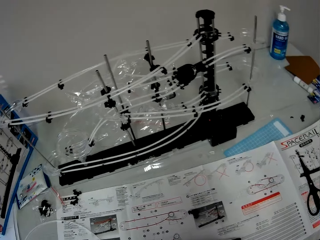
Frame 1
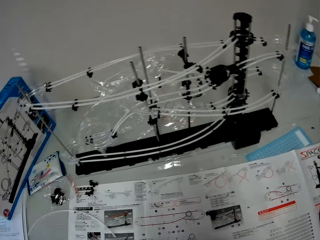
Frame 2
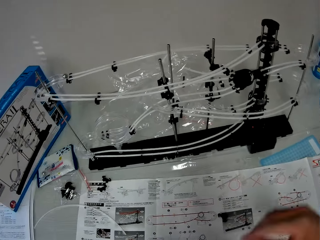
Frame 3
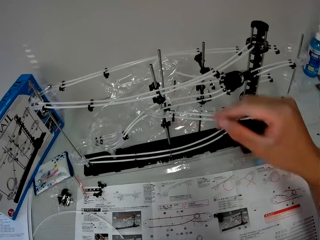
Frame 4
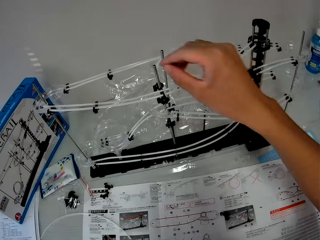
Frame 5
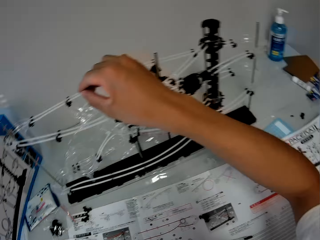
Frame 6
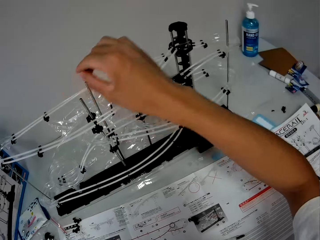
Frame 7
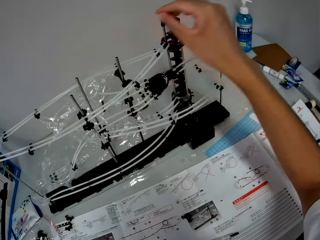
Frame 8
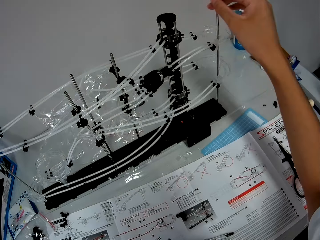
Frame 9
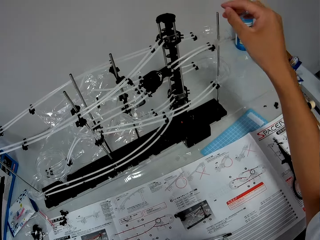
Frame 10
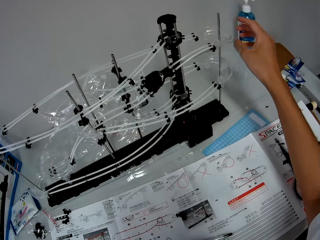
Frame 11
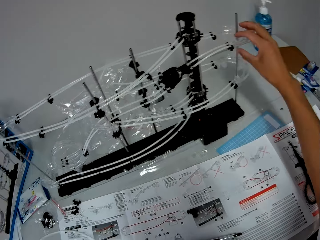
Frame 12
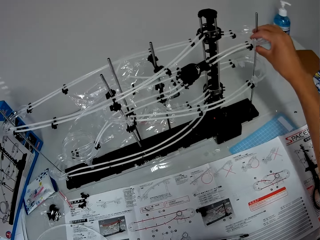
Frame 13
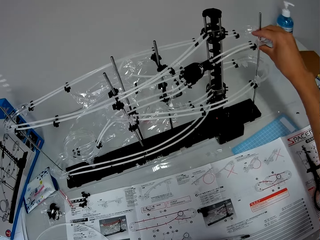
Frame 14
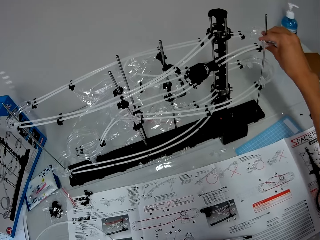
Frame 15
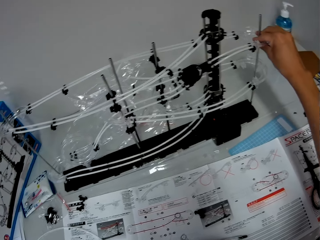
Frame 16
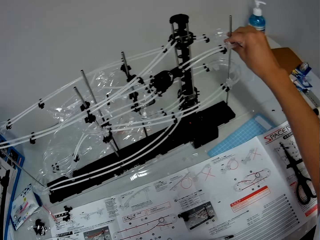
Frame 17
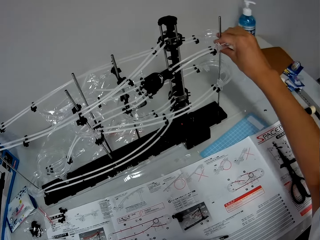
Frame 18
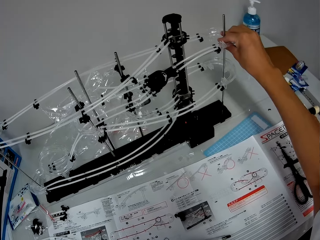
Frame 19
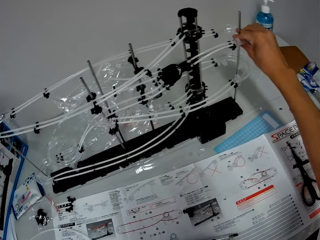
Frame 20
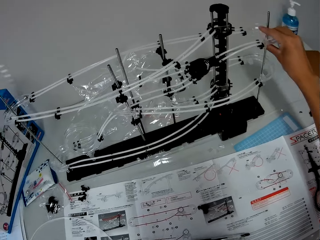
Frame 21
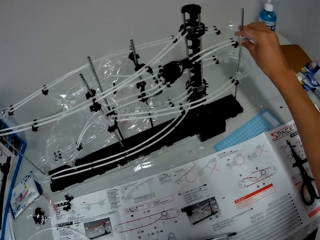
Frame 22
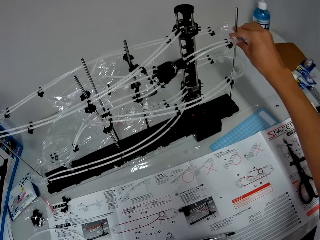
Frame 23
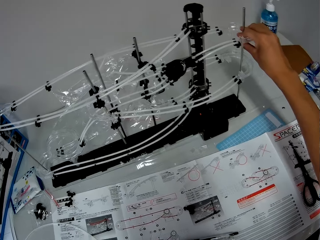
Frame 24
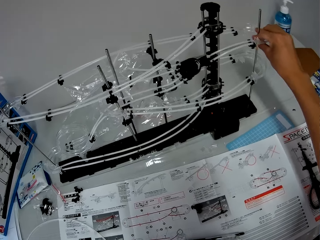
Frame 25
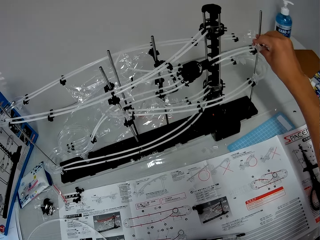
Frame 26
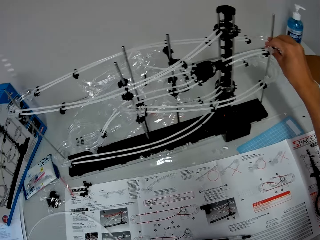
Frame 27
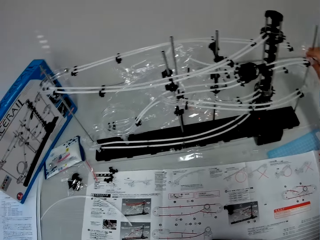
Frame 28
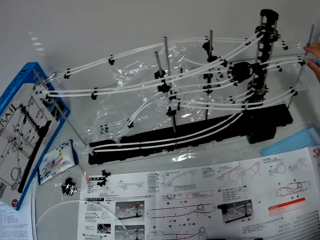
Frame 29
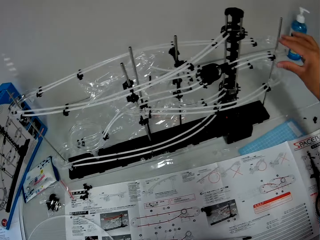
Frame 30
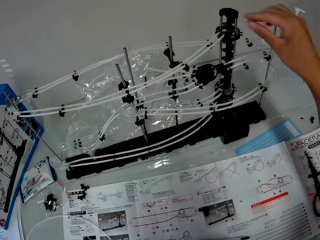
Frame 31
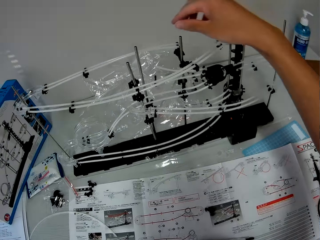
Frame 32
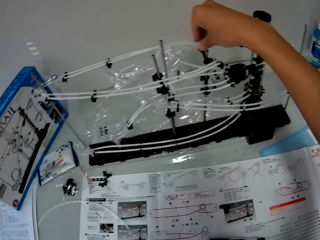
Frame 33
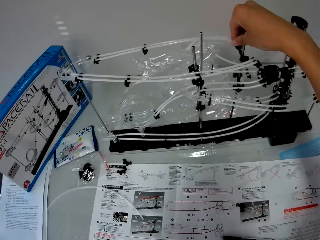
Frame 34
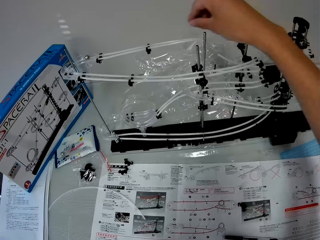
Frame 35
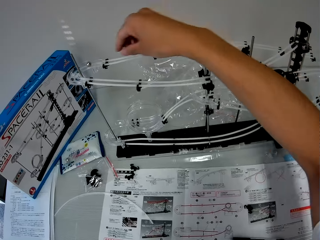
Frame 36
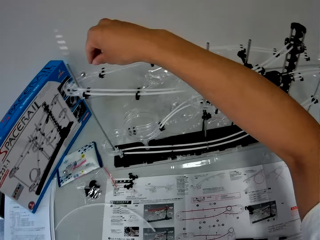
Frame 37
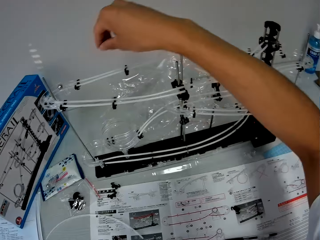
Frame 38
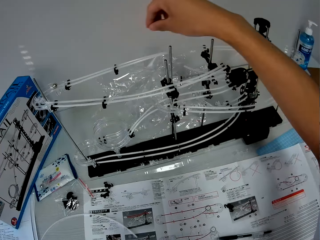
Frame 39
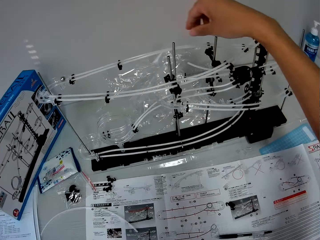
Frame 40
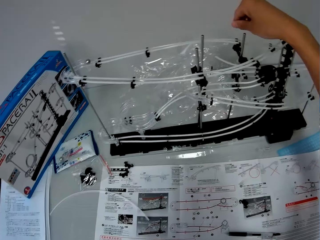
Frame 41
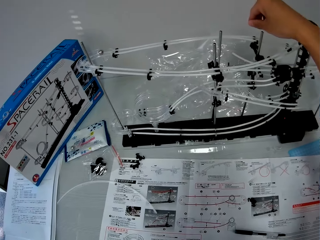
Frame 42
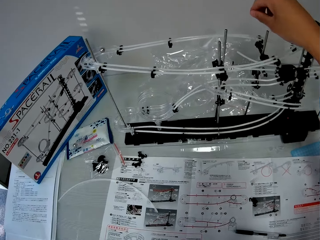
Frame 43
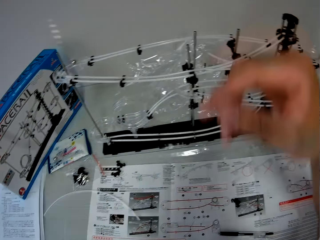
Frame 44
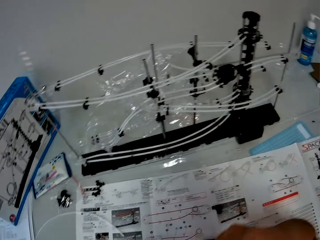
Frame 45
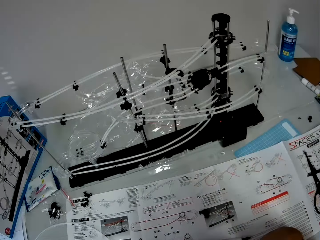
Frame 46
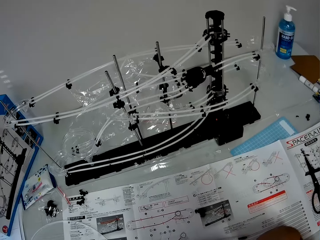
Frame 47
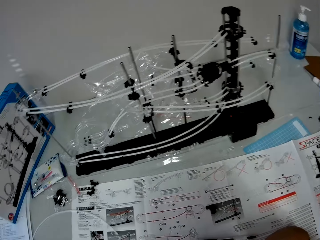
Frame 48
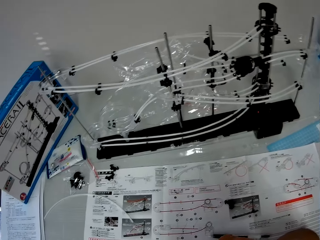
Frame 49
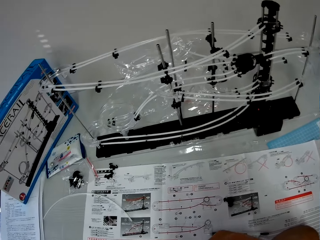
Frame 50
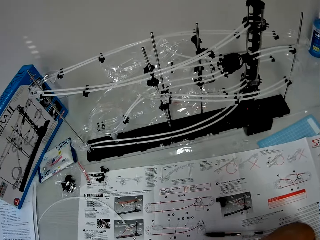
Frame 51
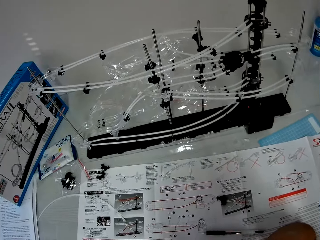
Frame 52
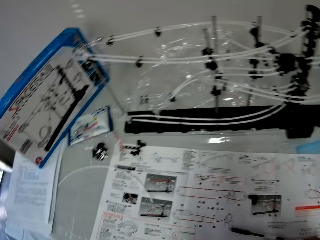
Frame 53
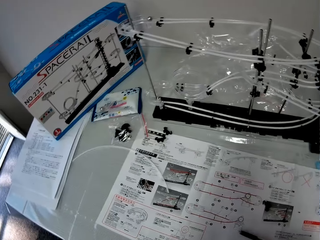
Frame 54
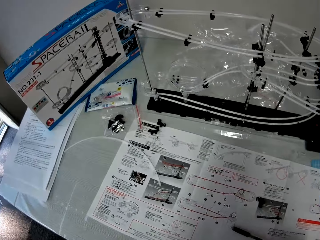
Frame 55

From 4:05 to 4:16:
The camera wearer moves a hand towards the space rail. They adjust the rail stand. They touch the space rail. They move a hand toward the marble. They move a hand away from the space rail.

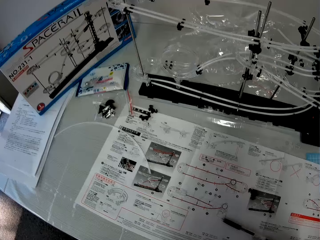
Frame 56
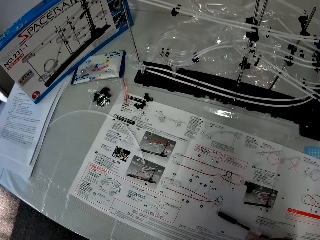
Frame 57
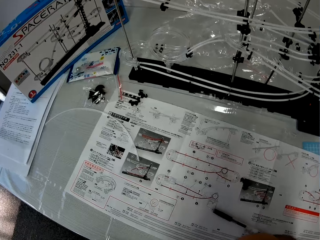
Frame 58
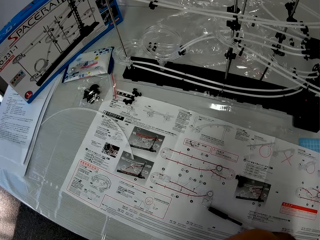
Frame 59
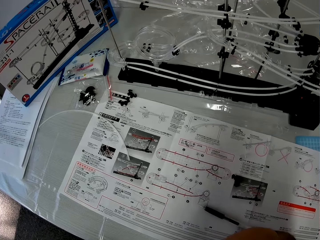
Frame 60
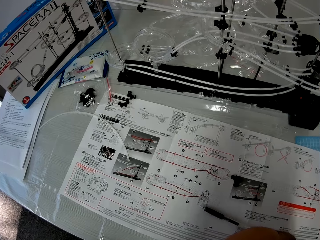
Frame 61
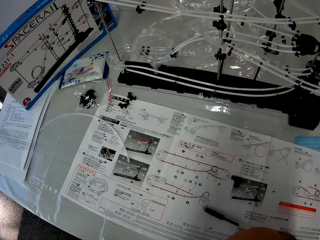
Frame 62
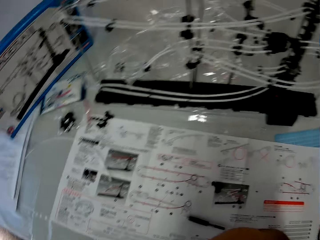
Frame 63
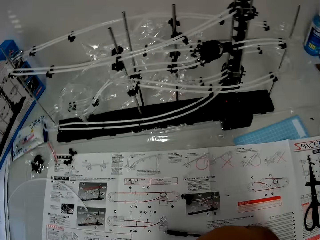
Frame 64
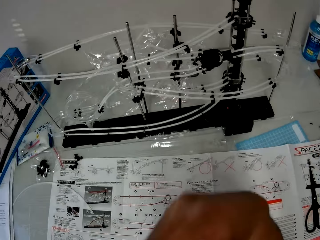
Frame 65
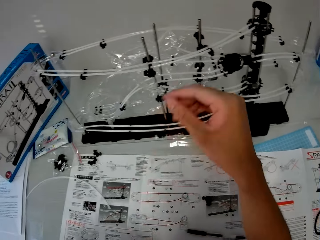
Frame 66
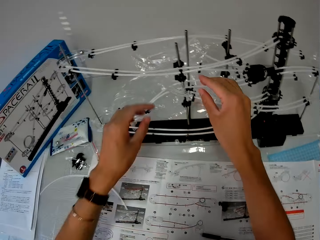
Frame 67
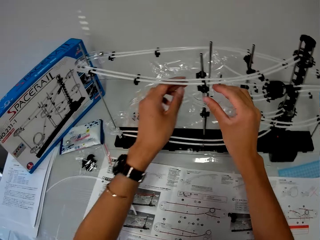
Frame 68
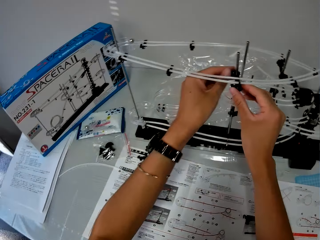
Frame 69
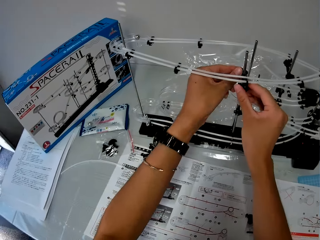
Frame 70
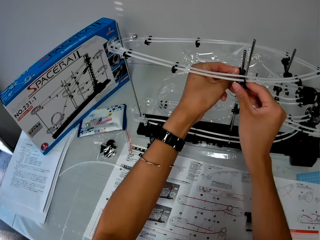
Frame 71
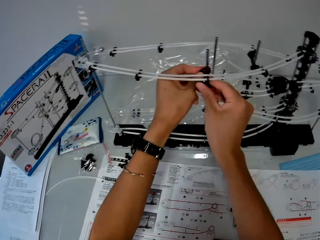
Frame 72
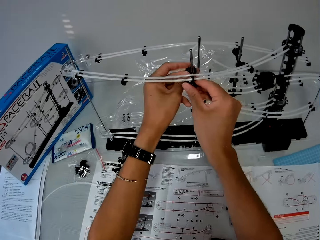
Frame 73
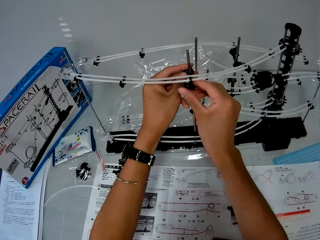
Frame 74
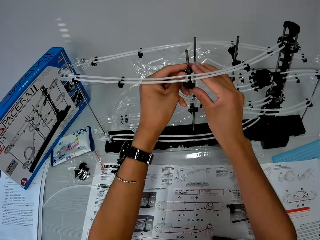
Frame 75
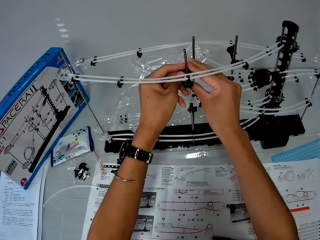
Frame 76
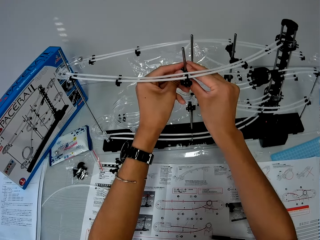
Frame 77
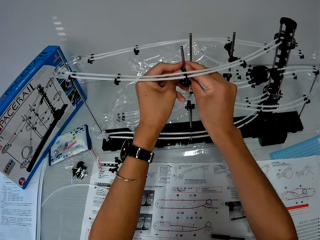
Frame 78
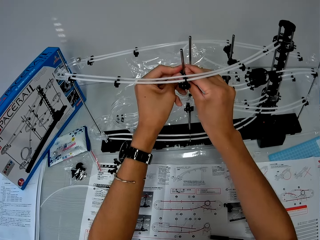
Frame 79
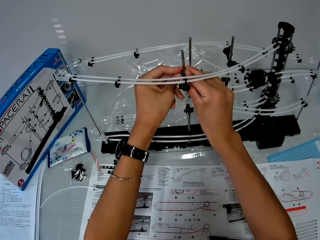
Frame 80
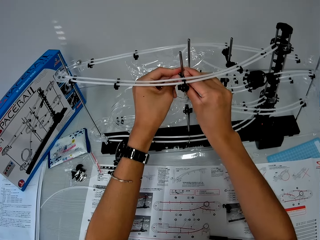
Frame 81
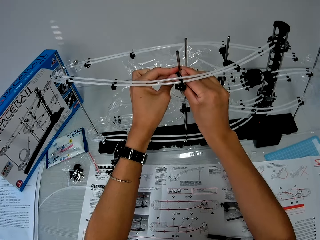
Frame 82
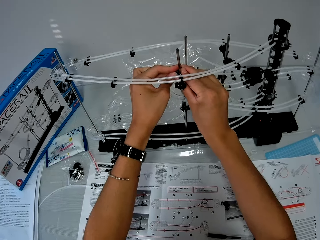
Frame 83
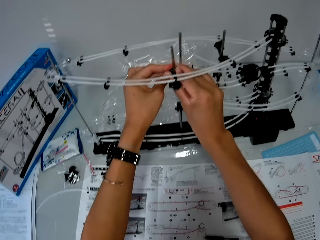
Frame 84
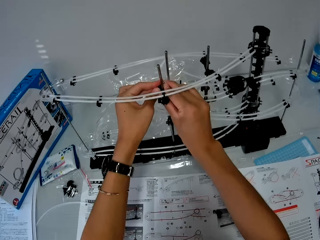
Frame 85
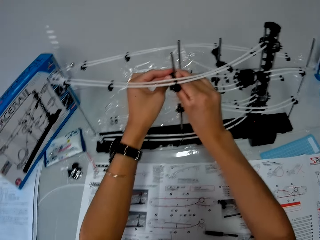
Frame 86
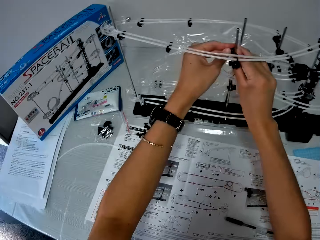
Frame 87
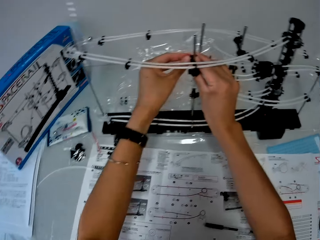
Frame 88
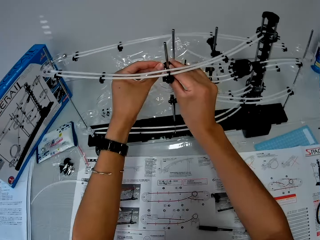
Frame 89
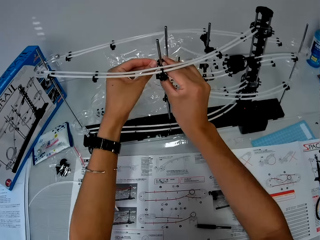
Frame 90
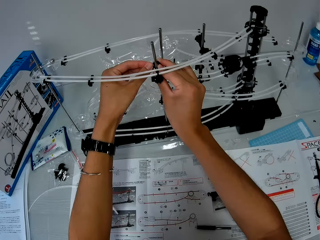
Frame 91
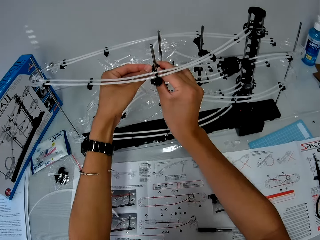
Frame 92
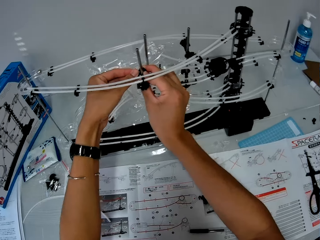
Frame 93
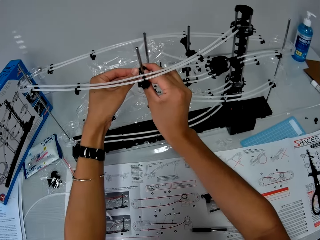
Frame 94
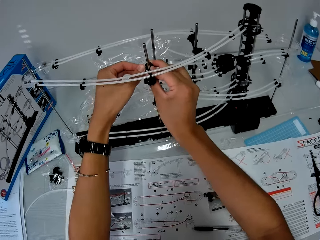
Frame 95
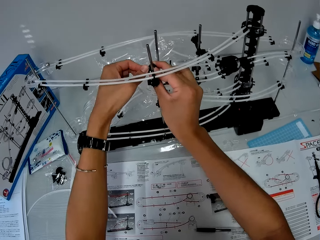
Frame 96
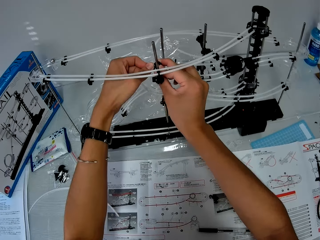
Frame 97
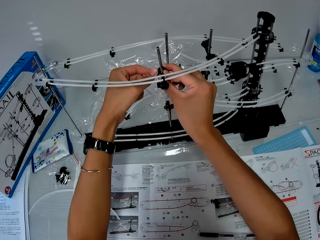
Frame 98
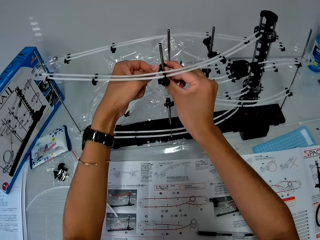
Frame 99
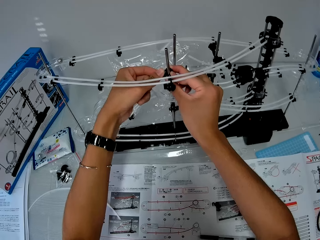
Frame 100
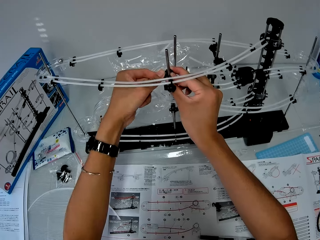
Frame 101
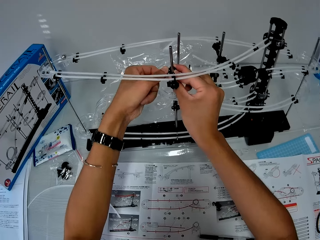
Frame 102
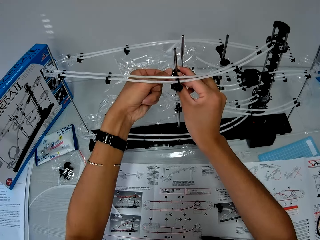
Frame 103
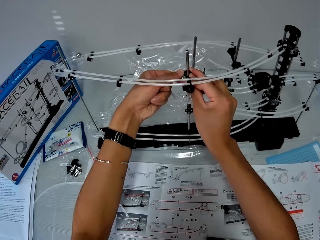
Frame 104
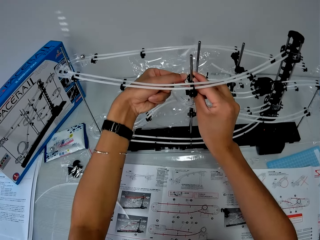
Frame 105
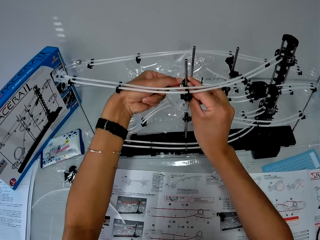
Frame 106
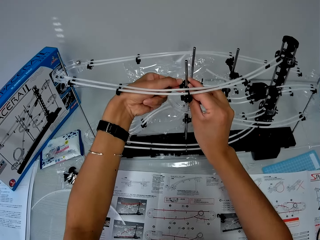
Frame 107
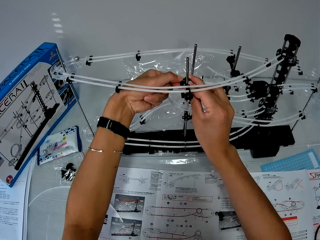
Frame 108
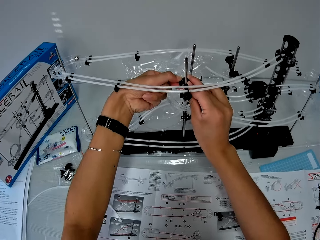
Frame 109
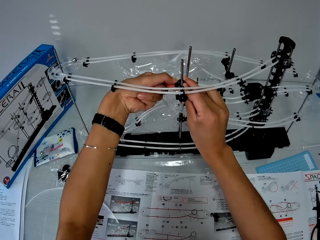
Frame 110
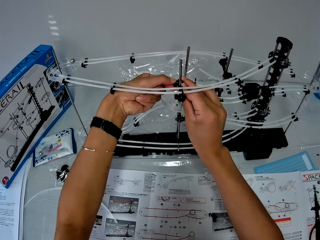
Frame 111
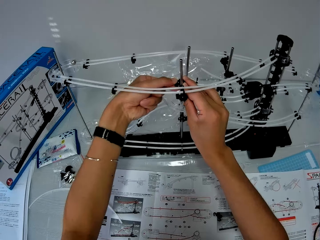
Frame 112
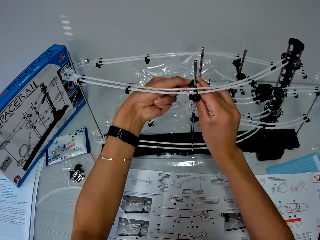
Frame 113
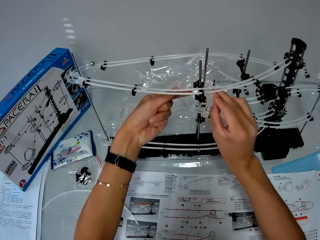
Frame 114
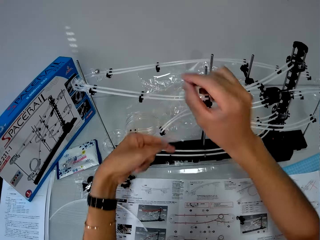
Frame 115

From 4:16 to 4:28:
The camera wearer touches his face. He adjusts the rail stand with both hands.
